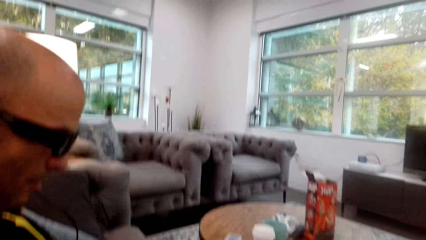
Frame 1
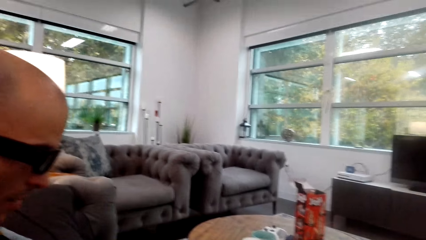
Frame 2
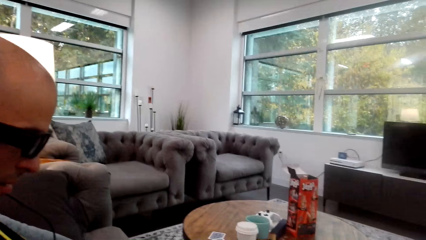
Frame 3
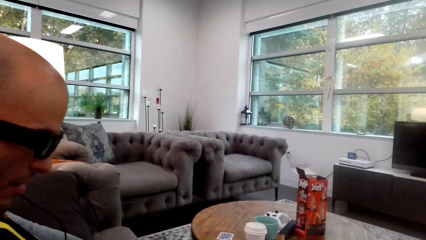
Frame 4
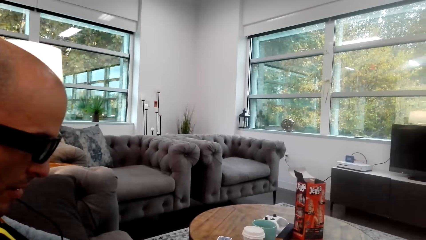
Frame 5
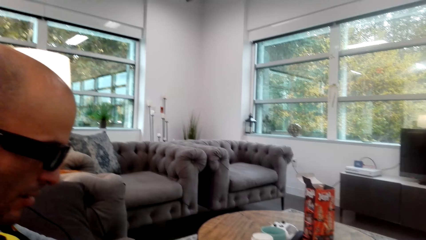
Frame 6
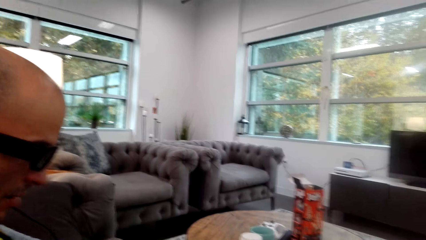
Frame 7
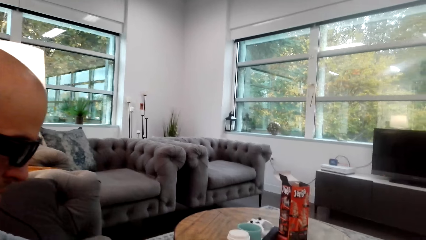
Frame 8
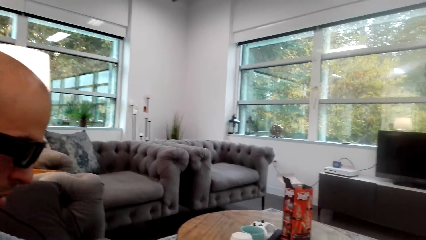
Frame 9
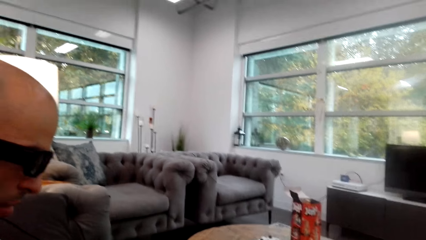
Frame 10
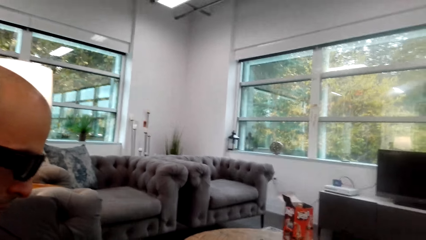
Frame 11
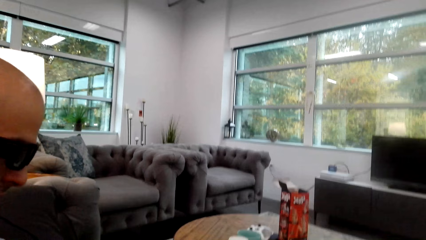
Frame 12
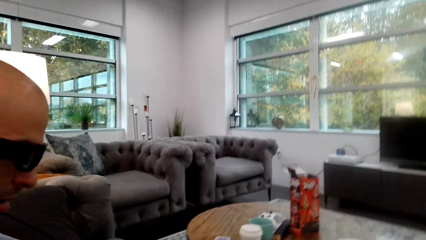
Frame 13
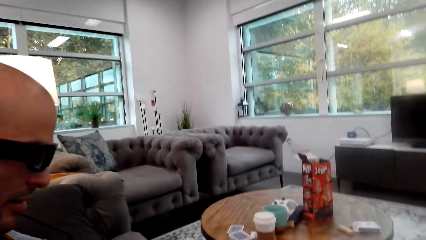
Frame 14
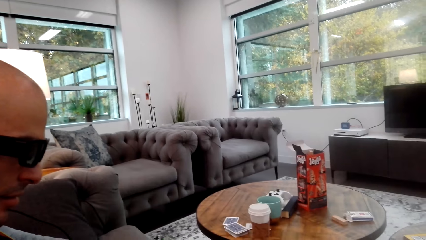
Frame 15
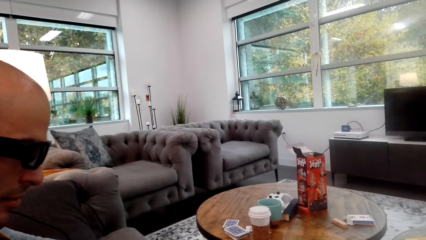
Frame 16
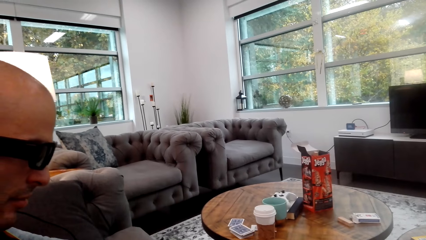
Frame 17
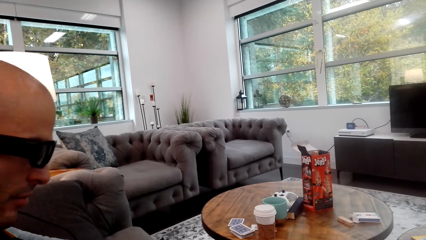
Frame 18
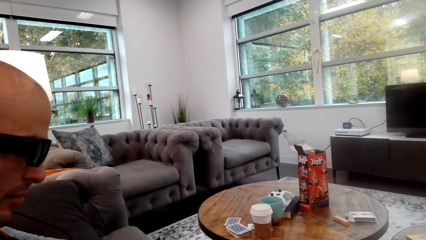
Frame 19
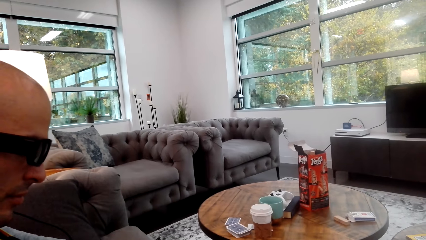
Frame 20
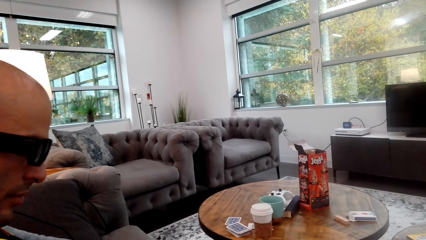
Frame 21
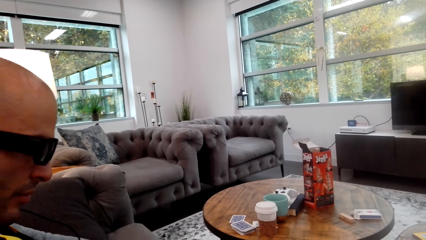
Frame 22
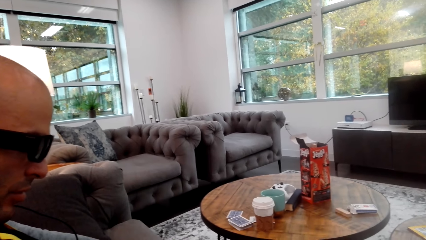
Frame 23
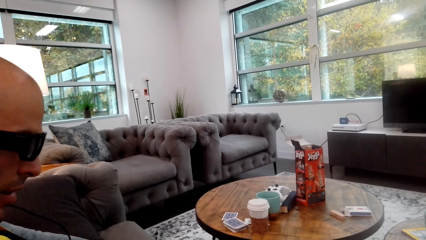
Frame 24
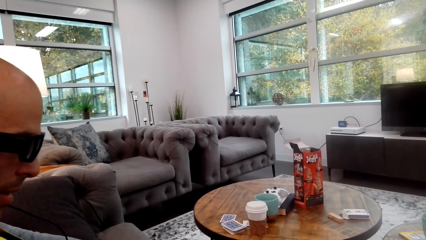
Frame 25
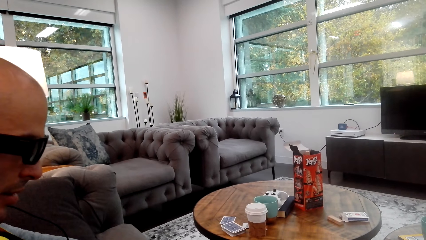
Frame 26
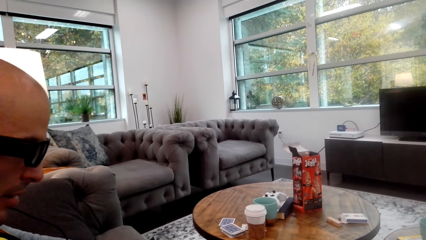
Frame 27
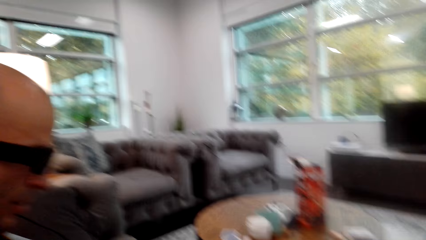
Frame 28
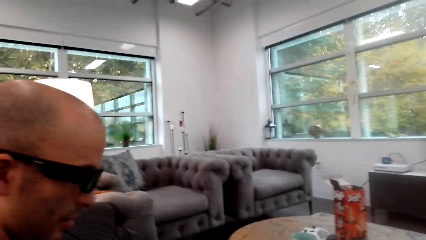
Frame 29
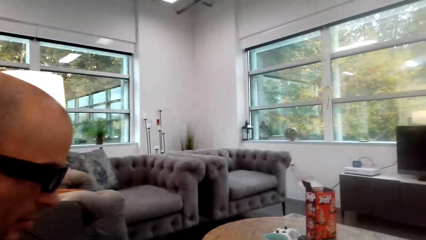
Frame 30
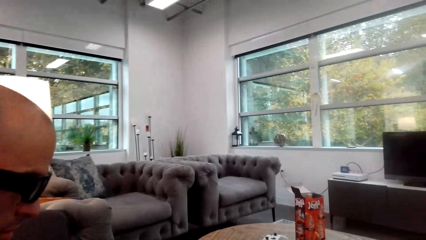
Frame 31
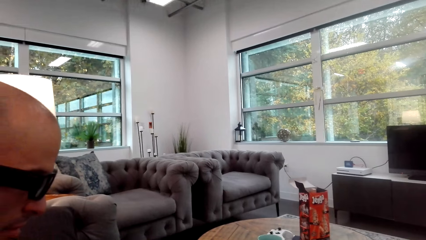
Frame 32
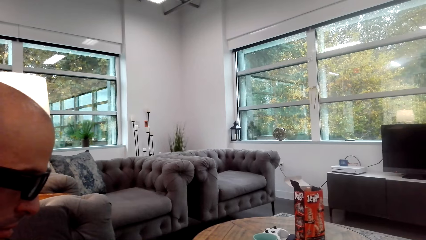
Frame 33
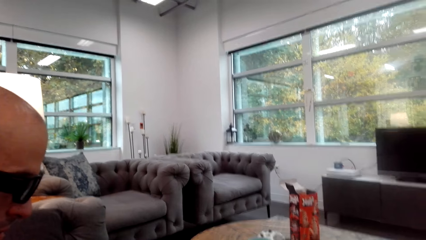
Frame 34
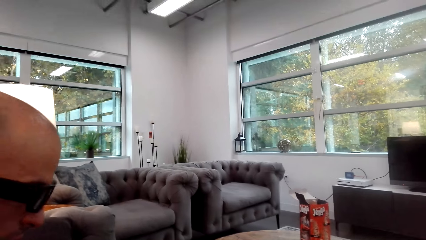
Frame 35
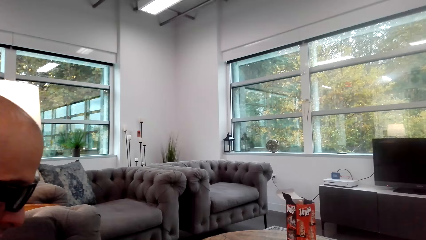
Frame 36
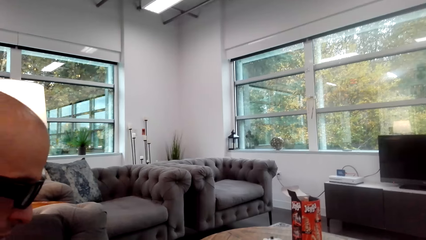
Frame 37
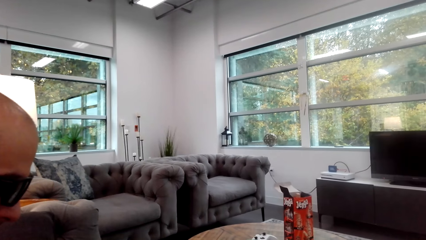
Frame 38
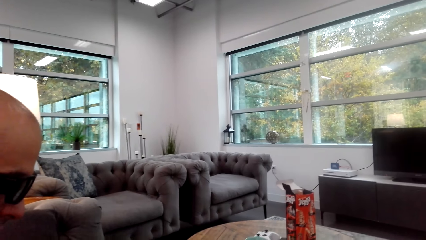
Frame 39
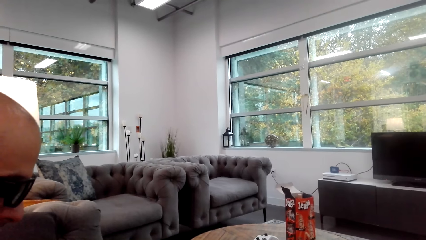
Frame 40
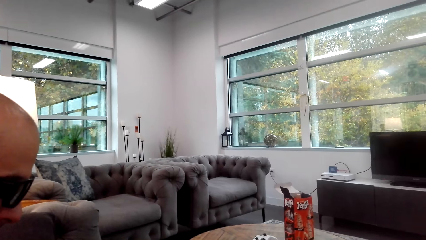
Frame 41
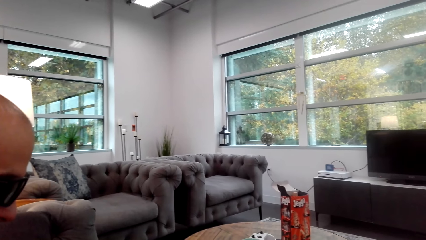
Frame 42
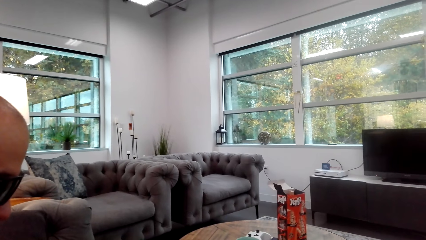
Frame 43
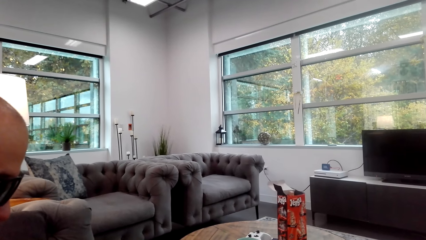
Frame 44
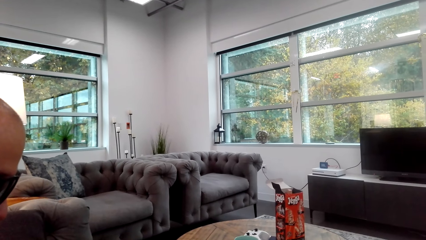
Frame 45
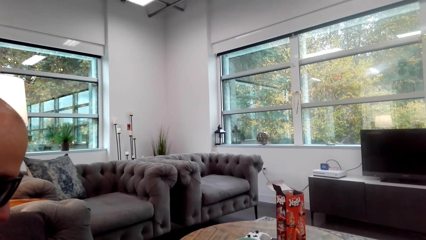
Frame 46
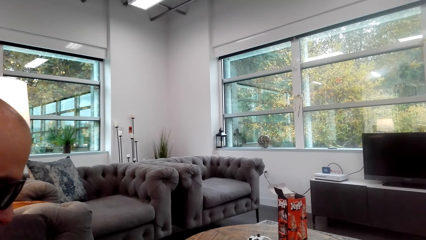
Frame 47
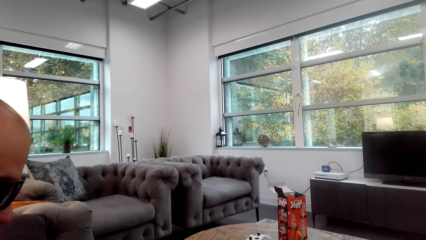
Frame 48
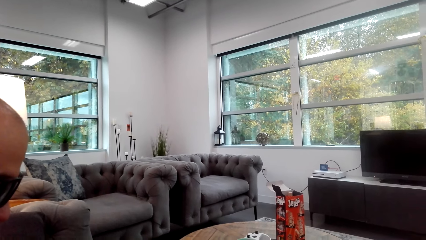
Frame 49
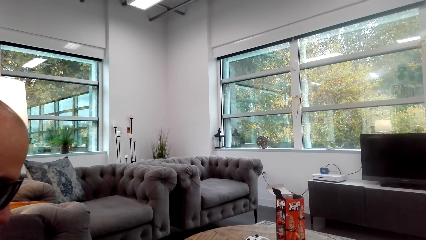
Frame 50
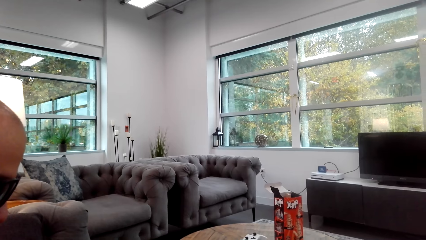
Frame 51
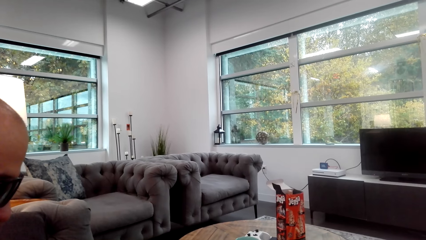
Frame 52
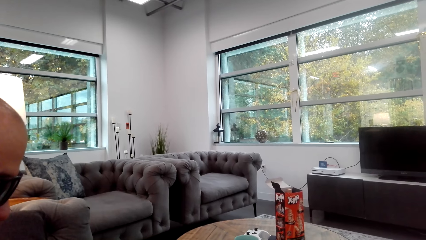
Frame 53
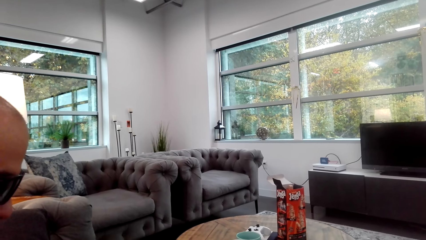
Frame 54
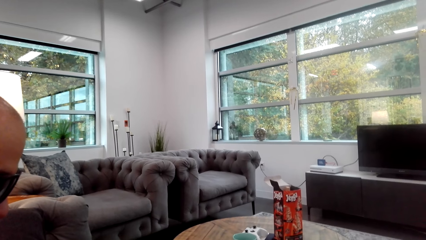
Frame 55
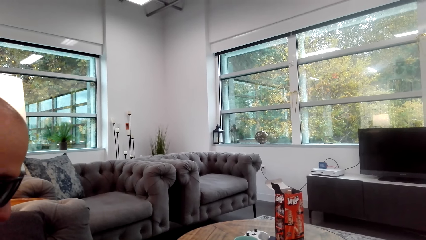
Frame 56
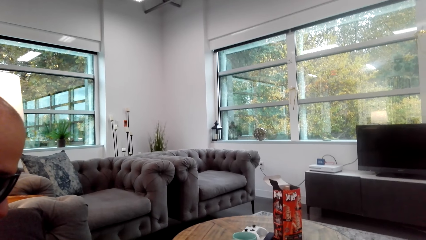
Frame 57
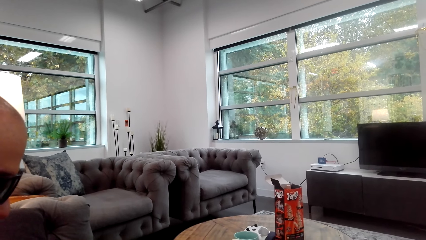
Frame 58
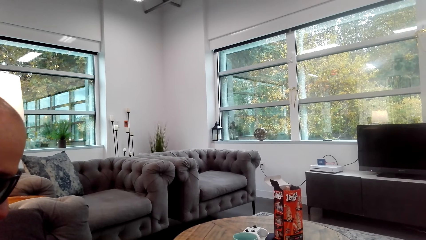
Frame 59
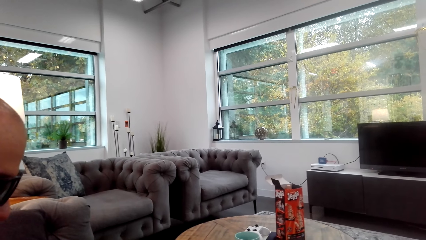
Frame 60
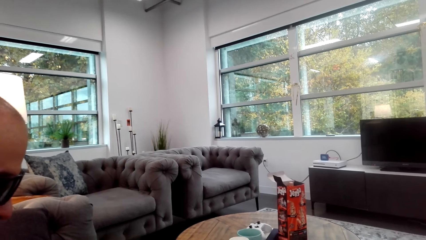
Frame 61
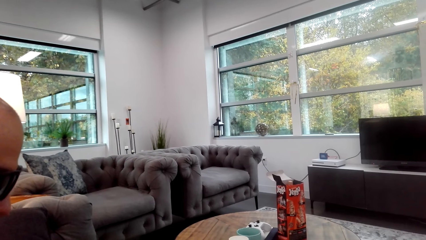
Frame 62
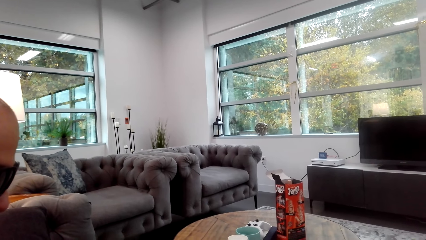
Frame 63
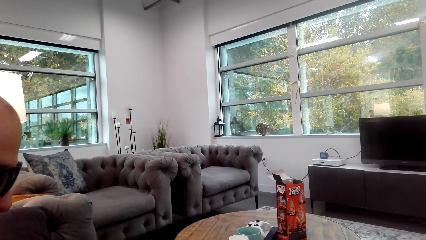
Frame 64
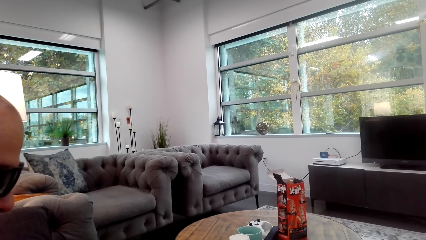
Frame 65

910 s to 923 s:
The camera wearer looks around.

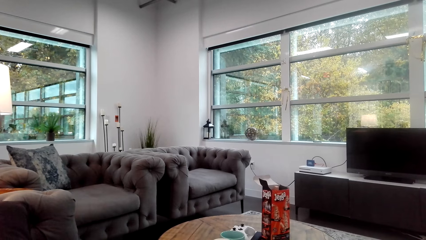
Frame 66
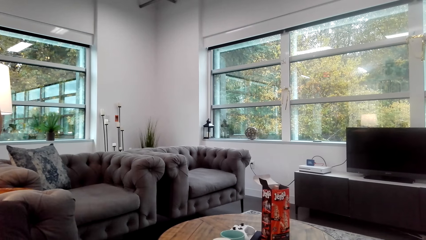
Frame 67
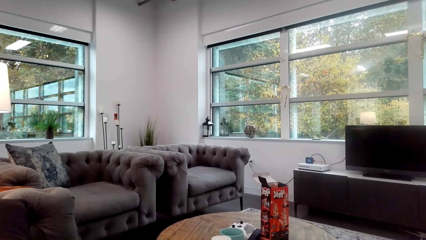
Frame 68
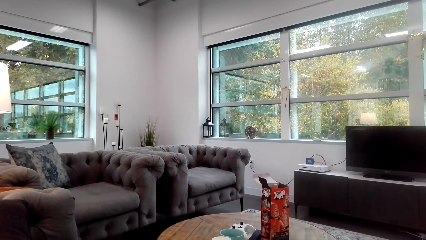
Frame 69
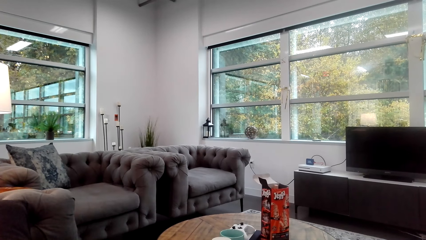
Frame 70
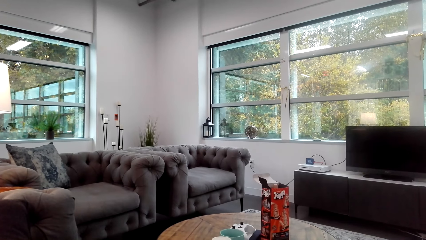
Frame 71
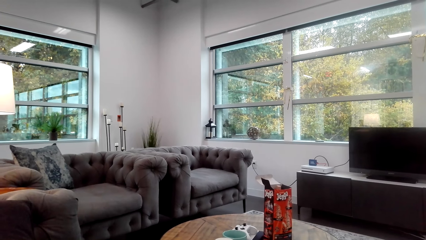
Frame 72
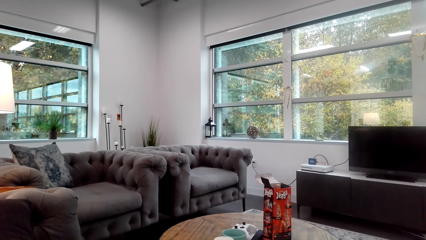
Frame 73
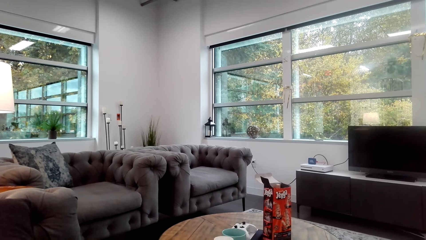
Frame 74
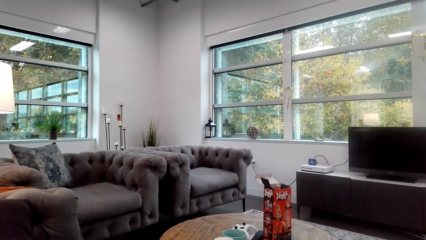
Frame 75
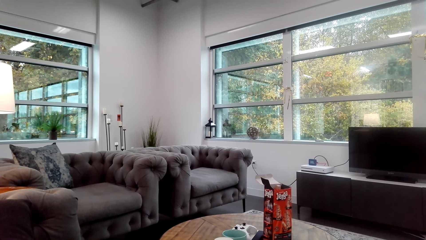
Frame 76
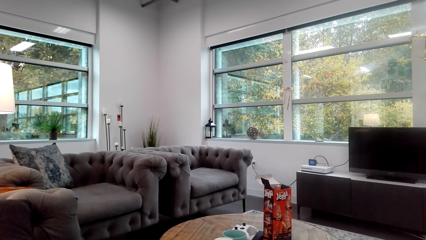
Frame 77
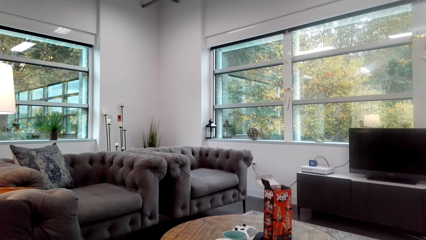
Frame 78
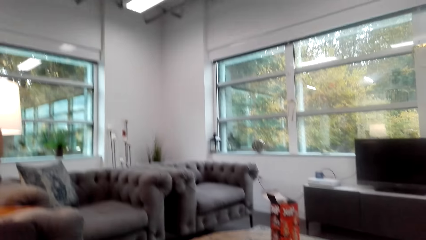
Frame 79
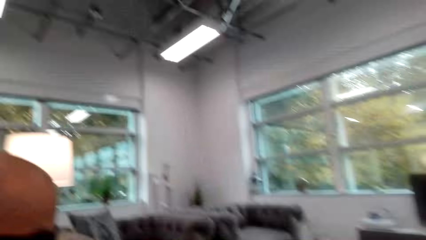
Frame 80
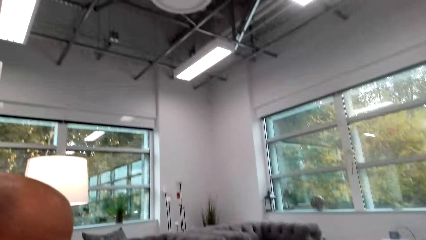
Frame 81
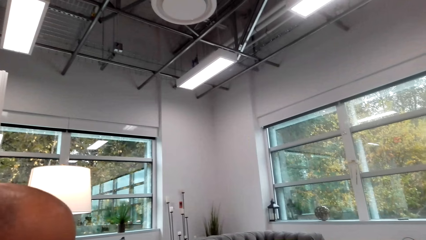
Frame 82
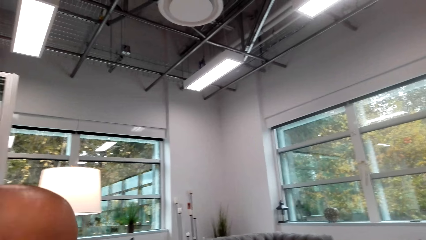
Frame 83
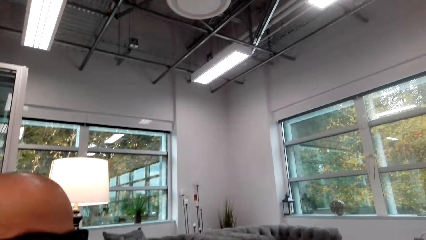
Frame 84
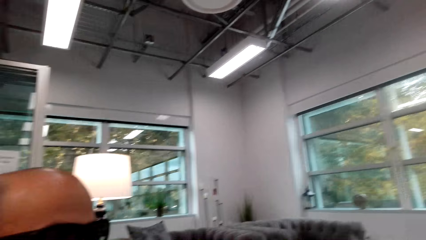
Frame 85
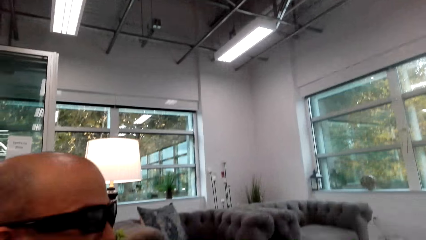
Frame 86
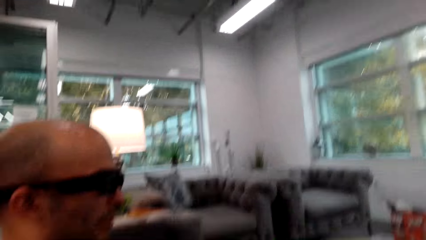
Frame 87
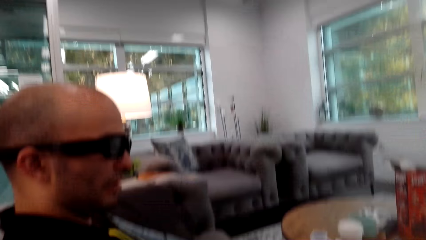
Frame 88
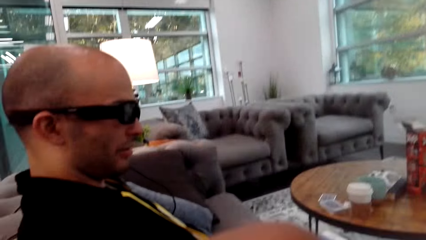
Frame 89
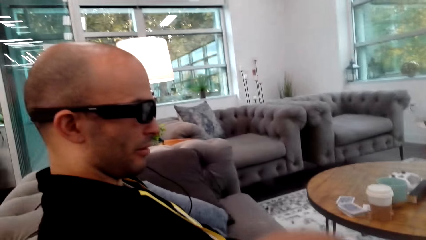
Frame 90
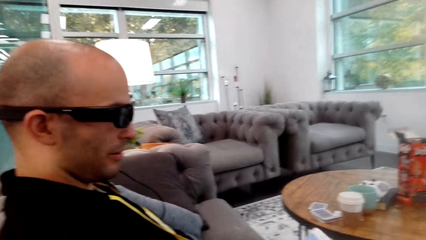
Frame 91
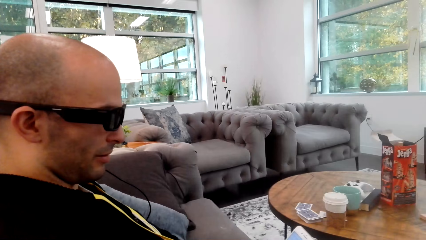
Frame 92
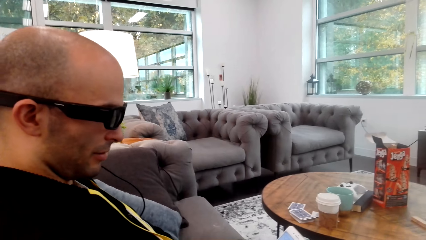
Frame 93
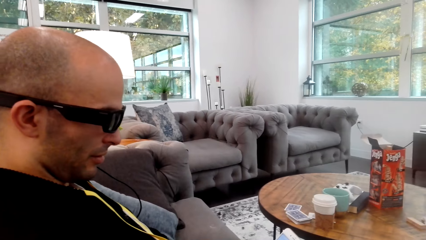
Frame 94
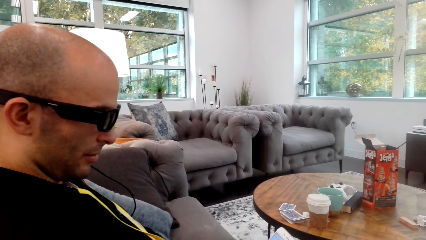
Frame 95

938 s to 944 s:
The camera wearer stares at something.
